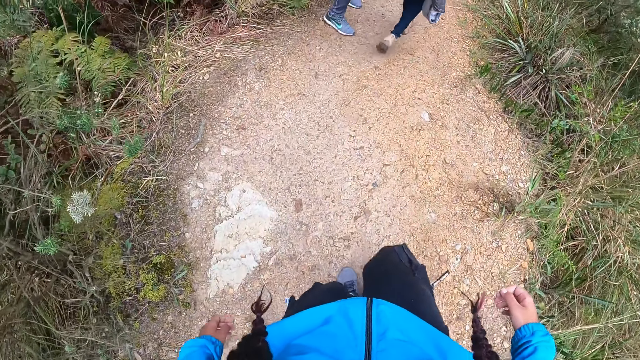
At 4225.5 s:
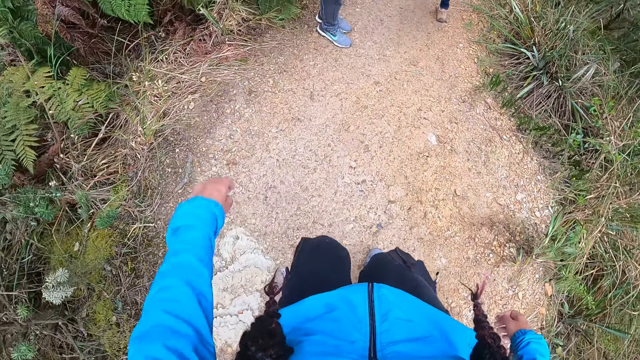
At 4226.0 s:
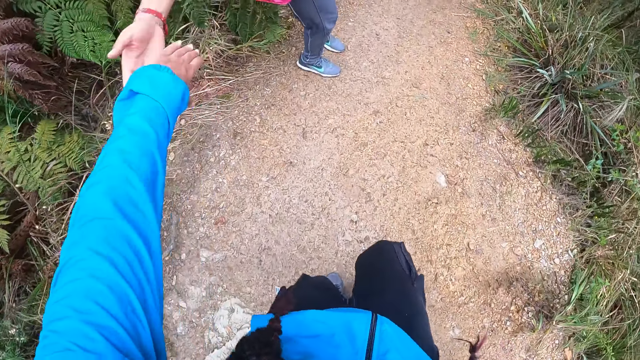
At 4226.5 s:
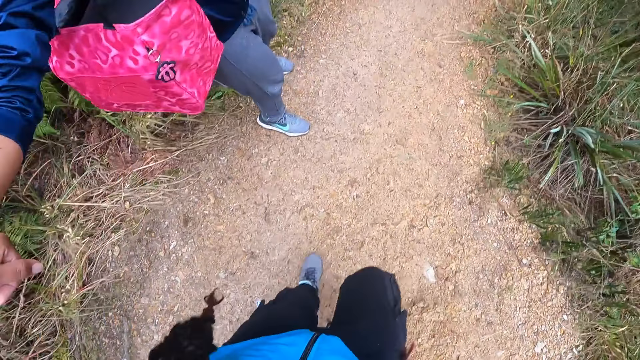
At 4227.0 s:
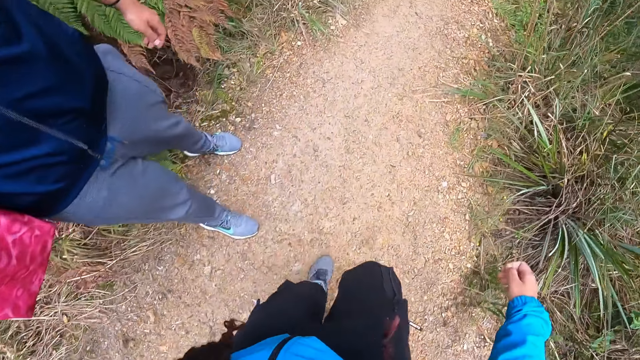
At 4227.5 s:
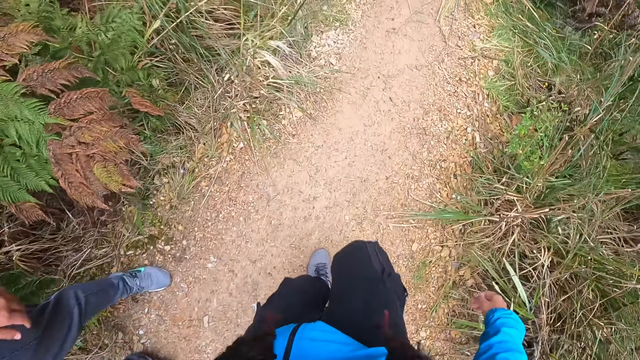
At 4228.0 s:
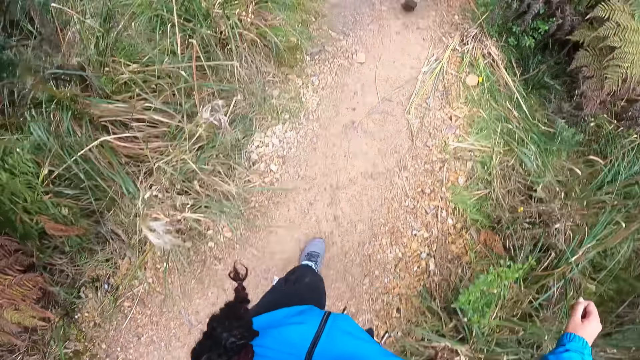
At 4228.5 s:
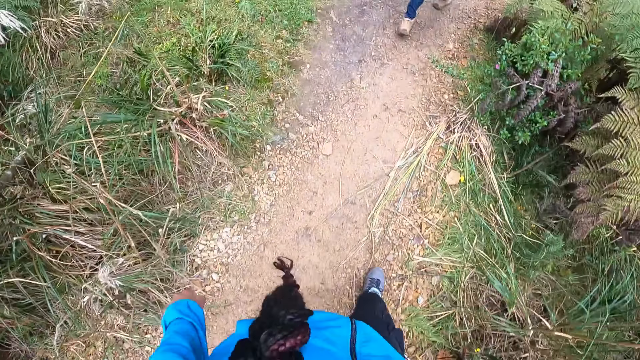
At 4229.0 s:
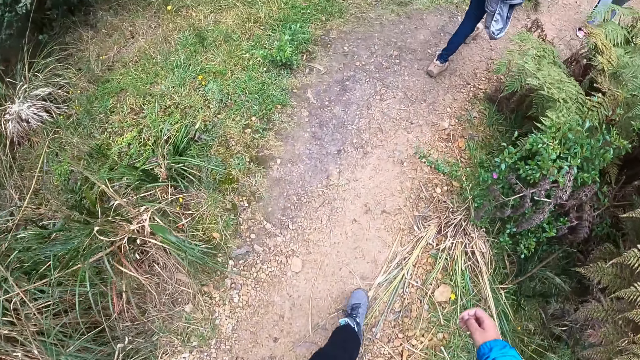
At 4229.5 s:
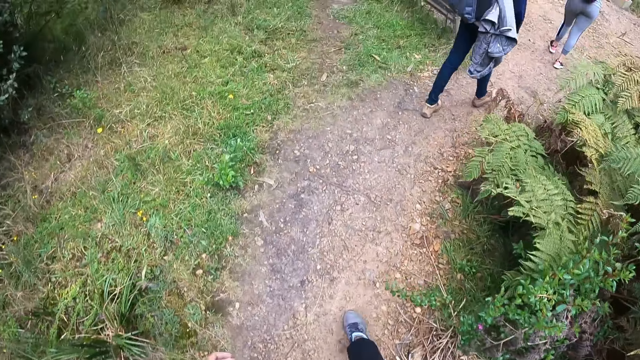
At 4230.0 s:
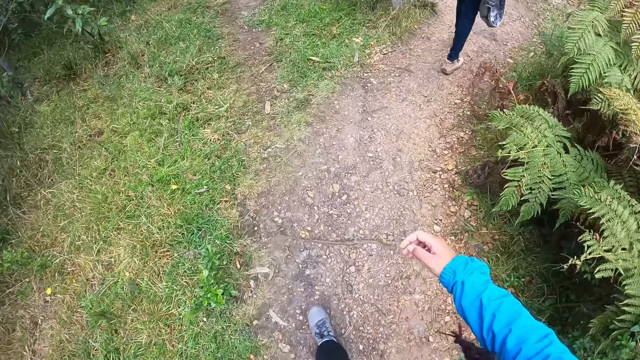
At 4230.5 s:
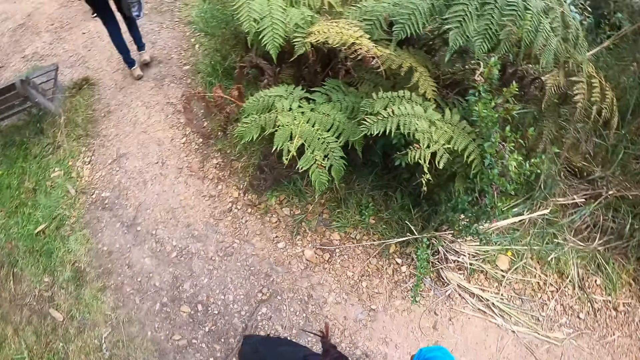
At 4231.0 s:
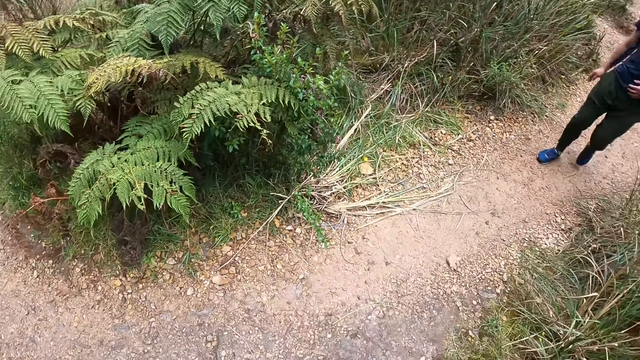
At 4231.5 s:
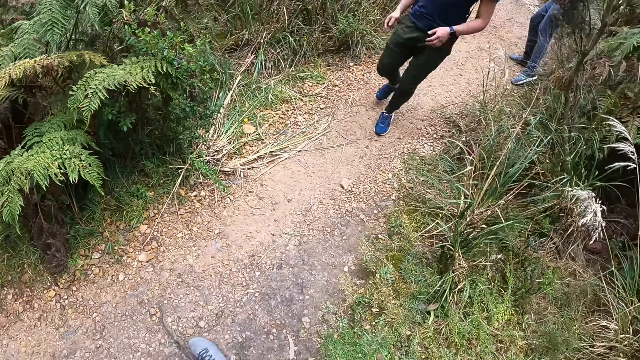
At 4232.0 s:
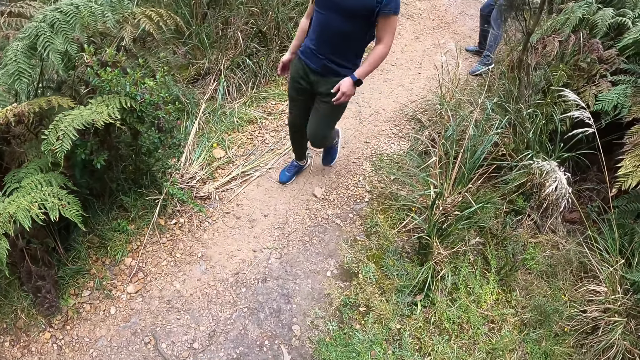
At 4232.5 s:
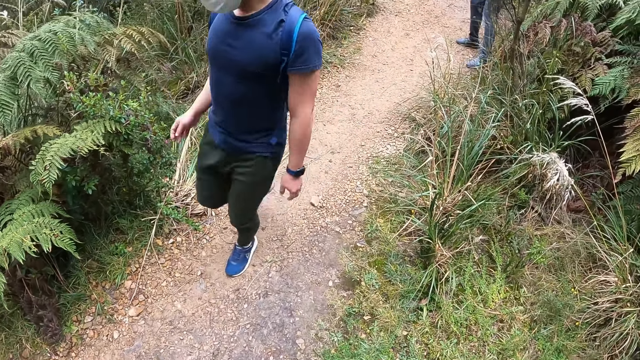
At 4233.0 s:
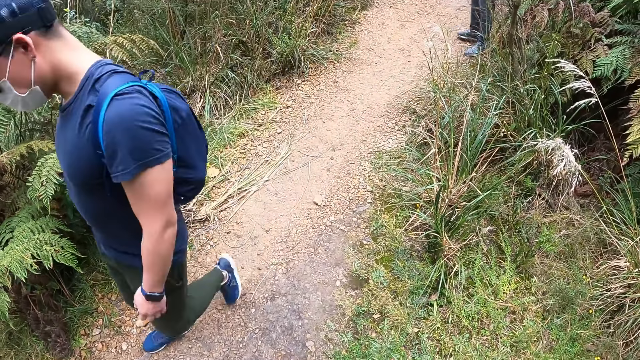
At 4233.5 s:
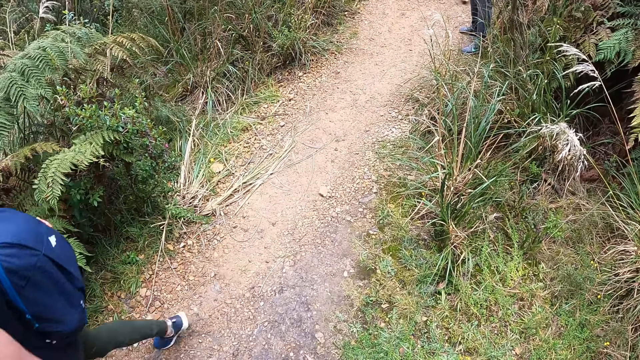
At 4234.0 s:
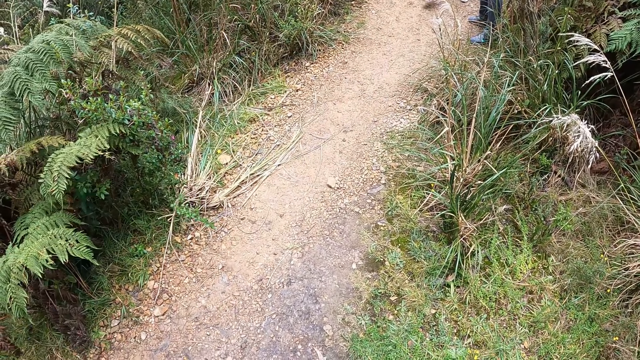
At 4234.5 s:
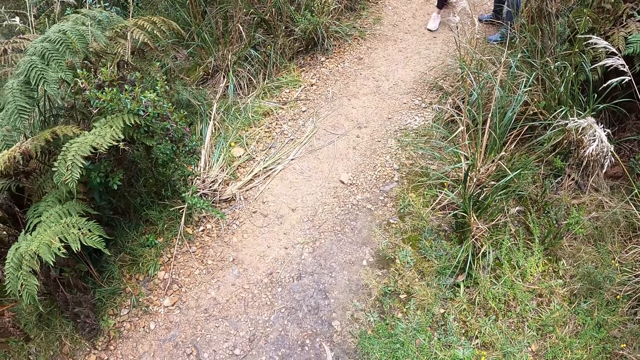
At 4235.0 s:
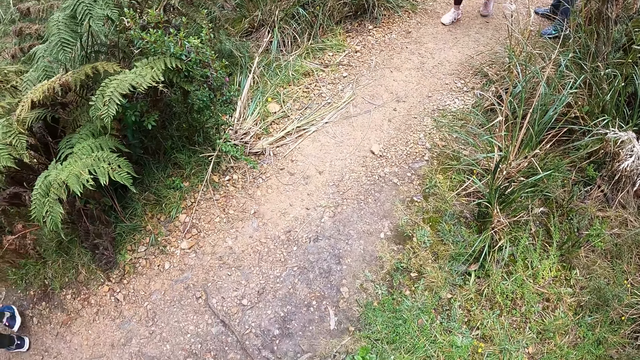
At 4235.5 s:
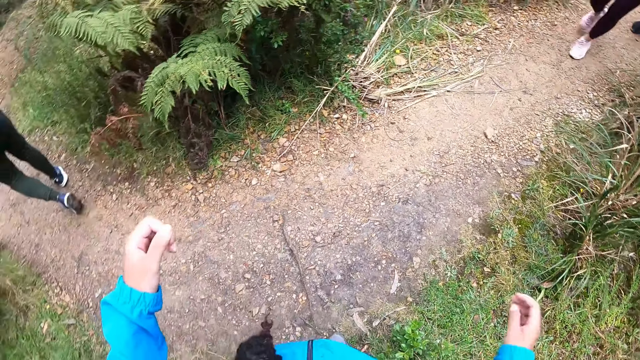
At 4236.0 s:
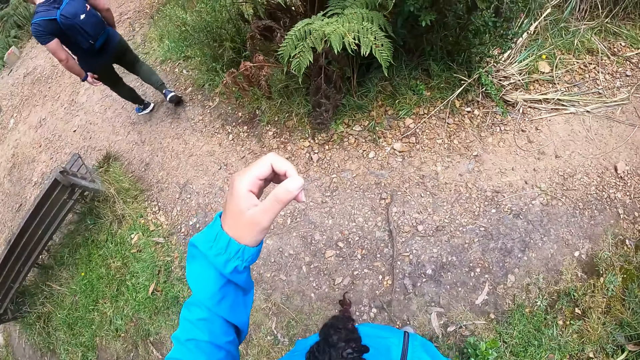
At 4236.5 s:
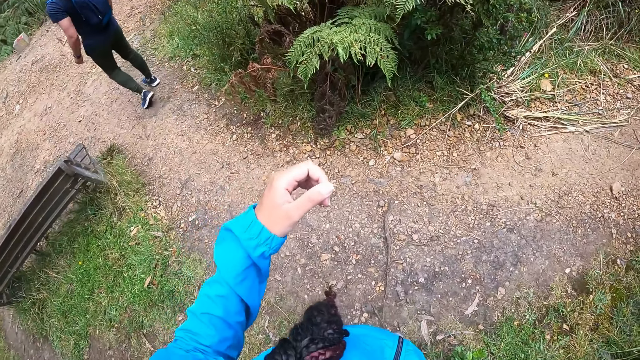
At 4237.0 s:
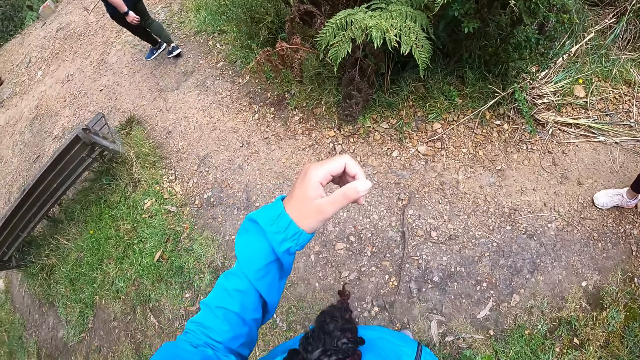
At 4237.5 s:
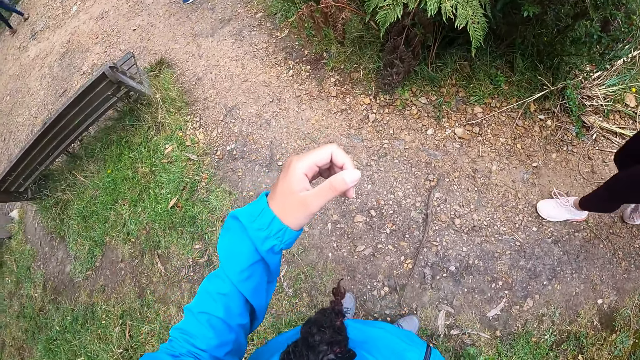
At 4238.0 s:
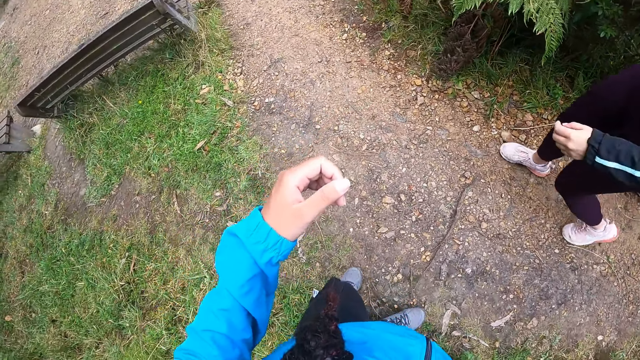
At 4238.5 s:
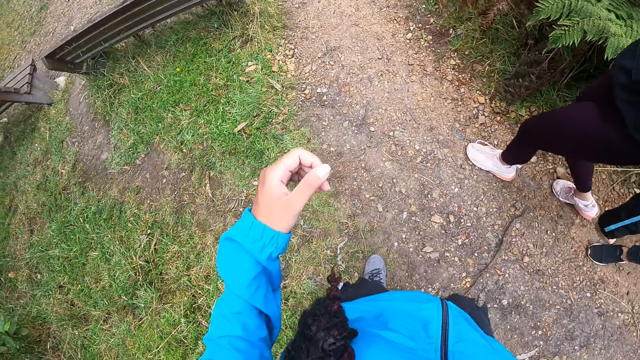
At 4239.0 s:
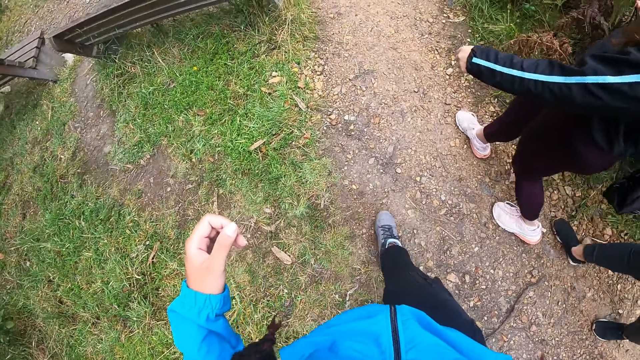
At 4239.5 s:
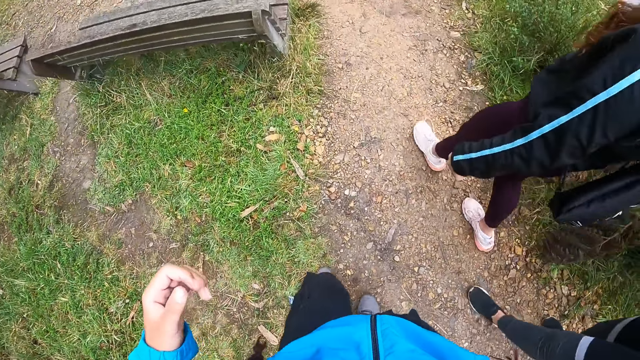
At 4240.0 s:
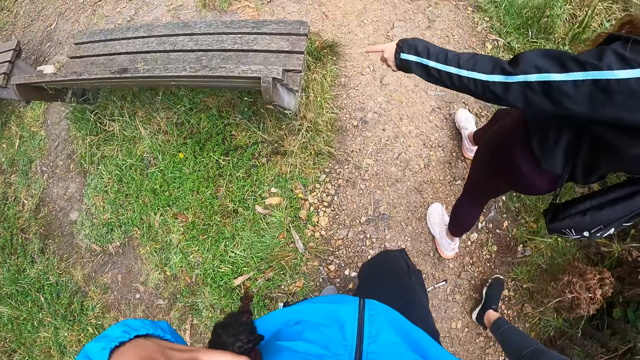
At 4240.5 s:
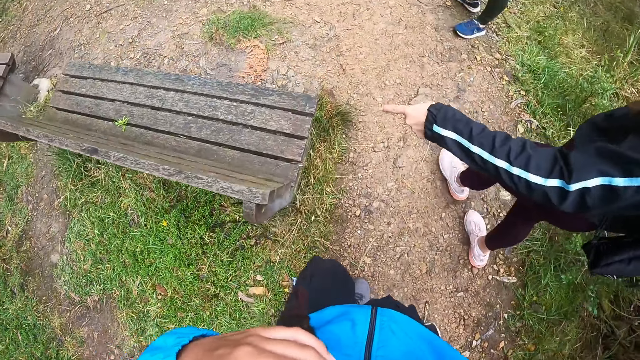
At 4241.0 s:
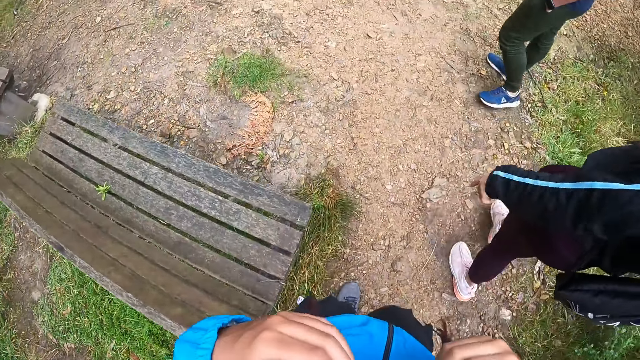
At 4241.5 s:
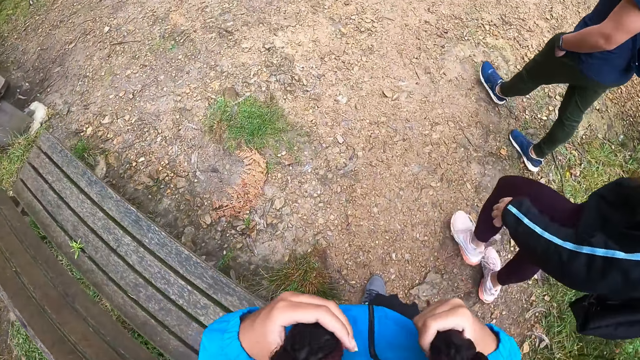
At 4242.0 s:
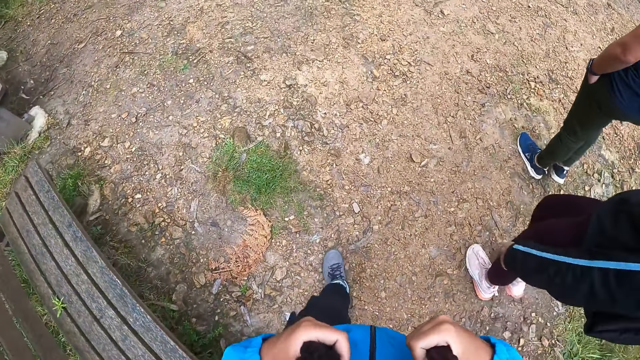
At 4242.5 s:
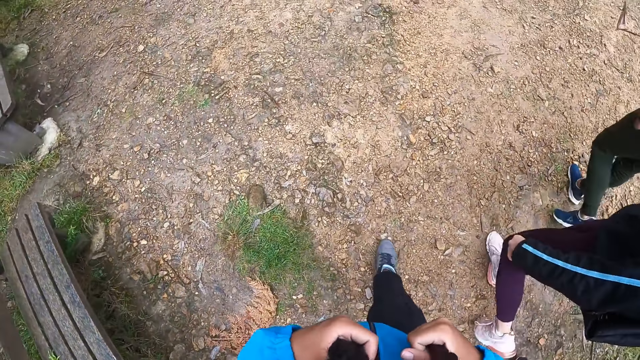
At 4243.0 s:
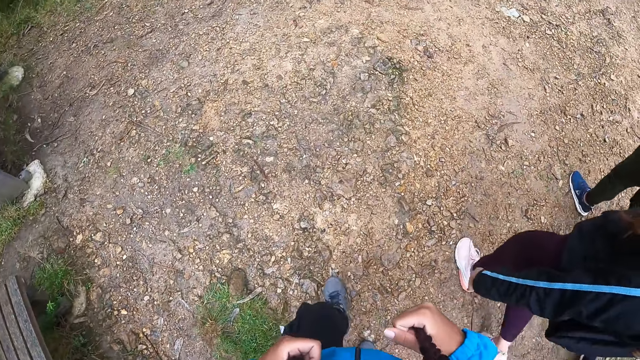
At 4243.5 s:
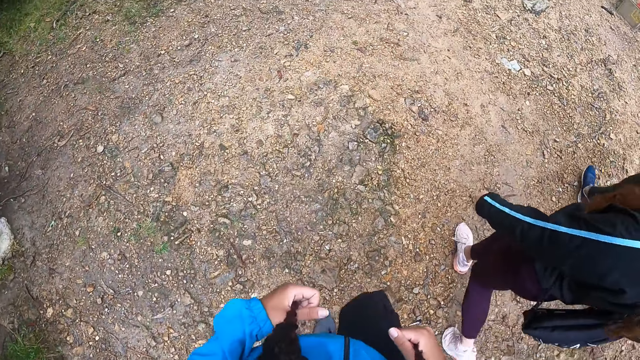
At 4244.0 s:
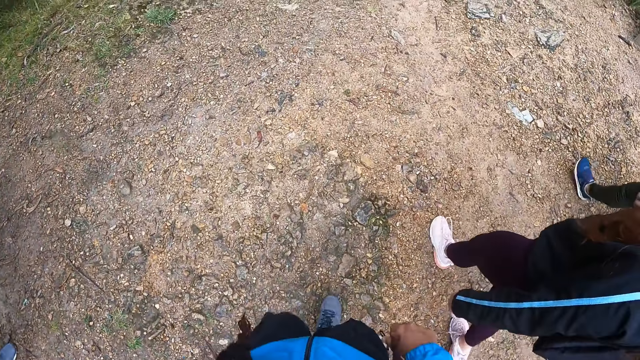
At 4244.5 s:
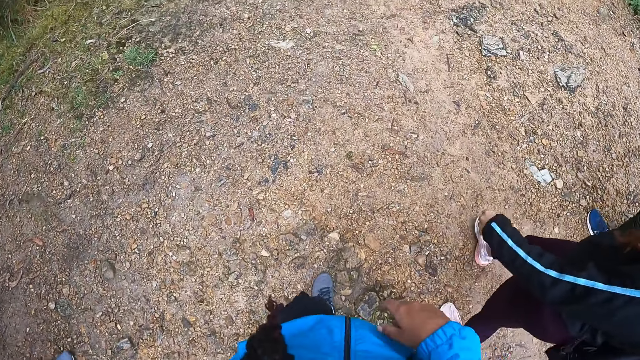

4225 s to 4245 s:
A man holds the left hand of the camera wearer. The camera wearer walks on the field. They look around the field. They walk in the field with the people.
